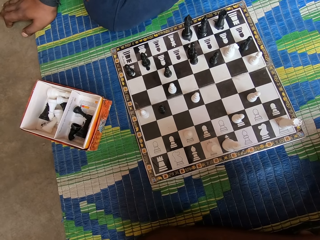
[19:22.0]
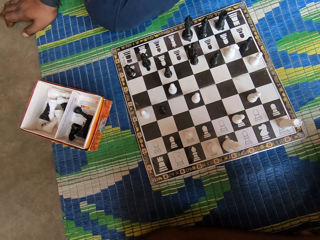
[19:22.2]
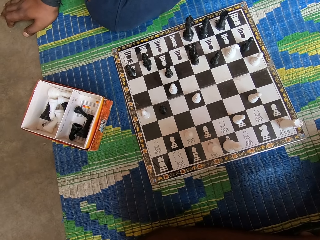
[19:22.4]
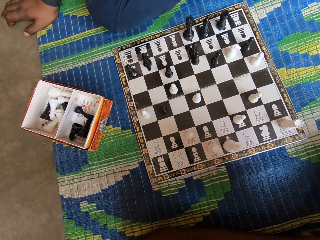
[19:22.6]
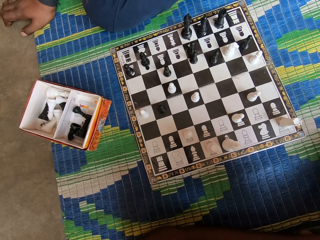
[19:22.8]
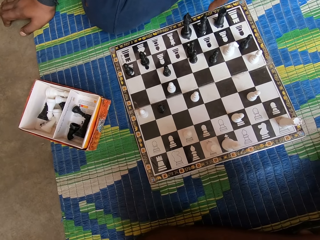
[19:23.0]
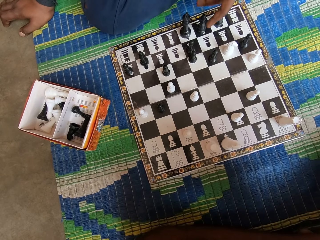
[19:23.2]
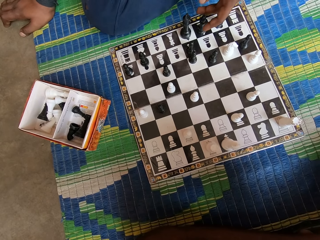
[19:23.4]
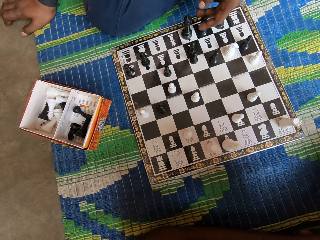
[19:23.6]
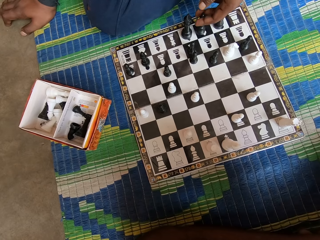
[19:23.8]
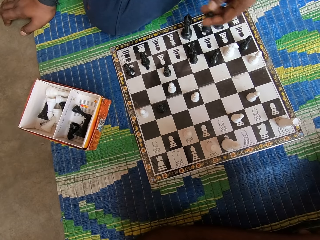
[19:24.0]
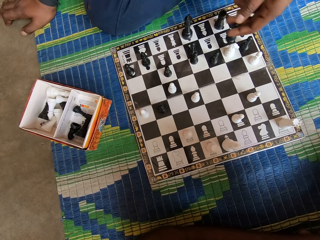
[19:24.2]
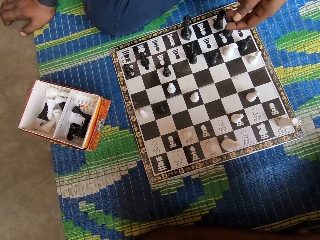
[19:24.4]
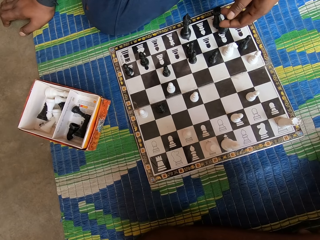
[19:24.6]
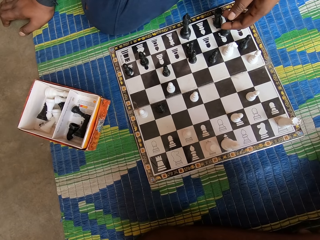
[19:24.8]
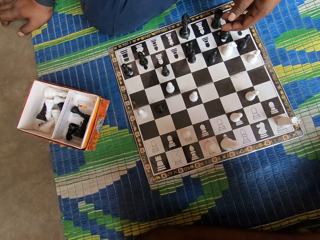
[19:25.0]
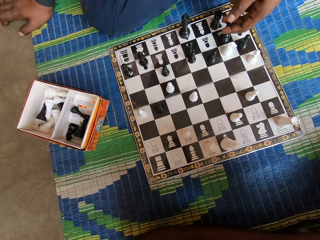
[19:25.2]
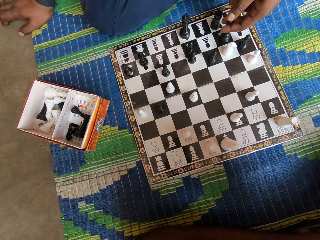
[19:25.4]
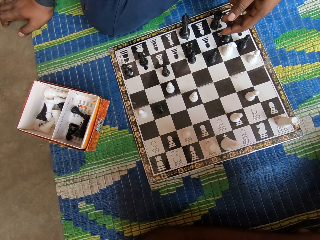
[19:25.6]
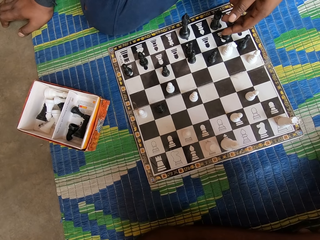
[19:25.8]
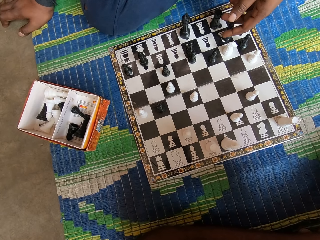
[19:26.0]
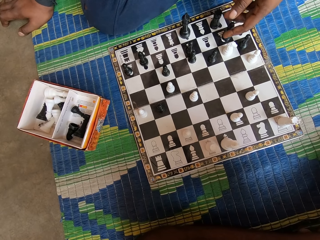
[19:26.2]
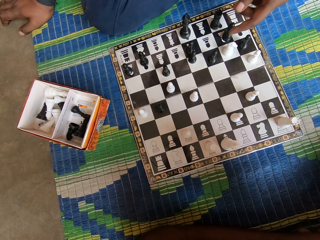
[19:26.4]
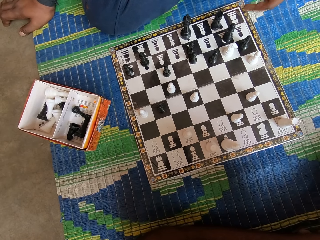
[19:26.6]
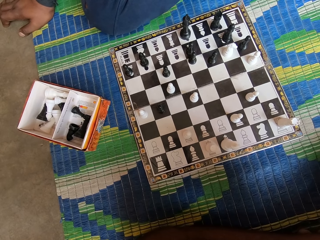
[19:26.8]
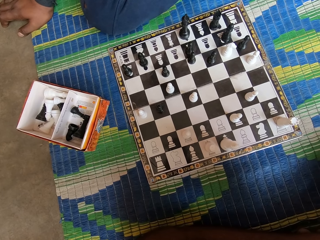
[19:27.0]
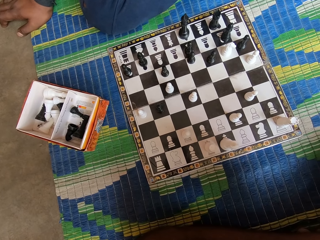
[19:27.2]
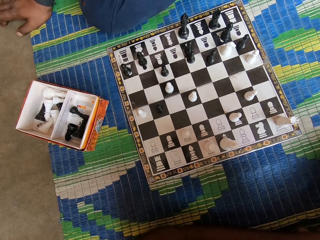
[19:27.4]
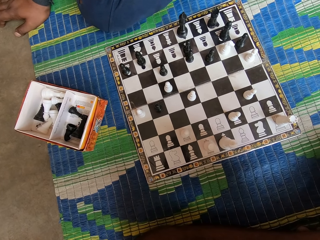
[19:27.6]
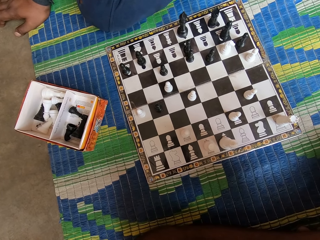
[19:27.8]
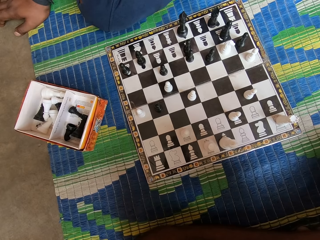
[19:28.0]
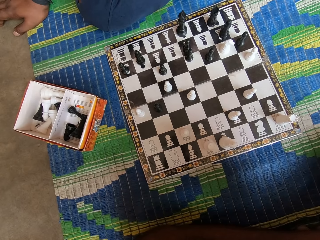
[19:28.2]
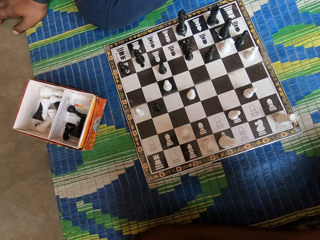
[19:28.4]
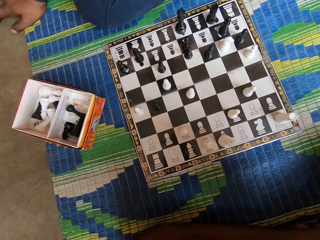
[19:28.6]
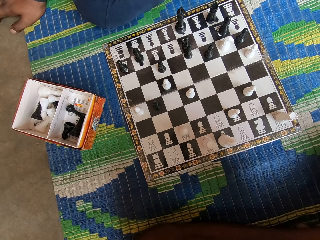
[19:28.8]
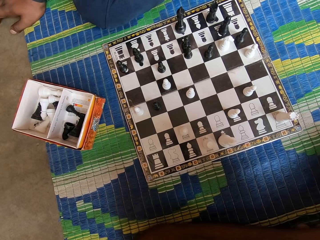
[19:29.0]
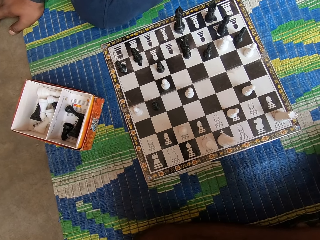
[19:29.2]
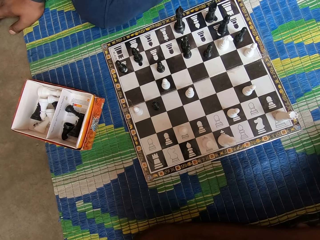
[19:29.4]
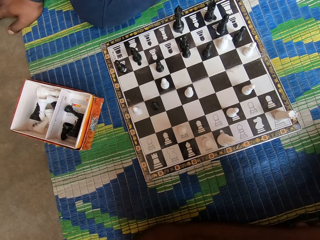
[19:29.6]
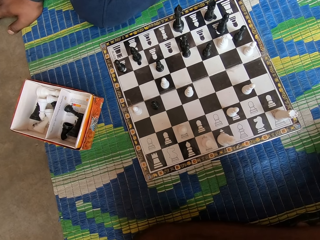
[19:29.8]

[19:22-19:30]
A man moves a chess piece.

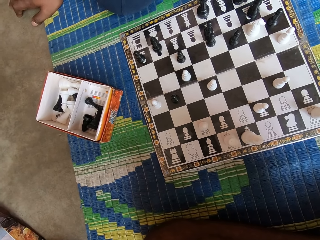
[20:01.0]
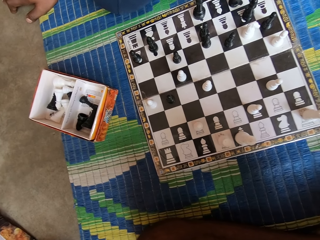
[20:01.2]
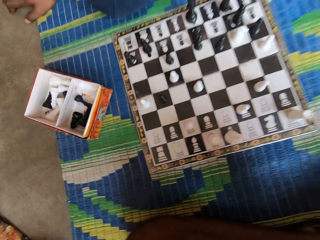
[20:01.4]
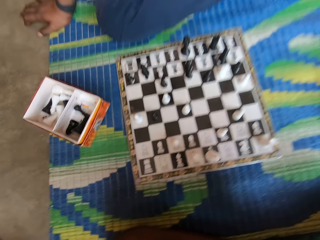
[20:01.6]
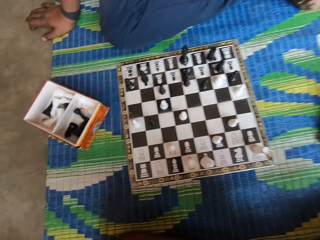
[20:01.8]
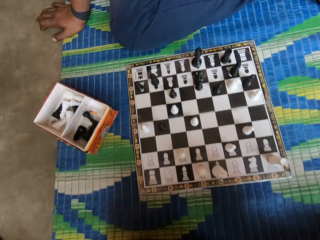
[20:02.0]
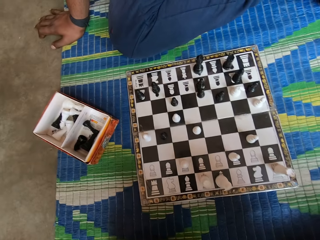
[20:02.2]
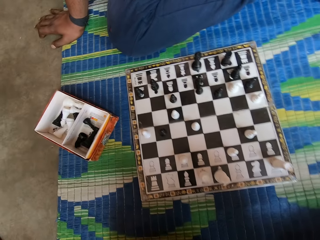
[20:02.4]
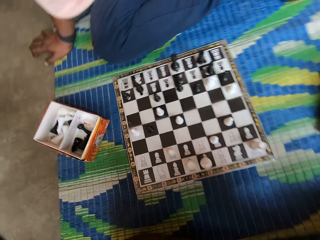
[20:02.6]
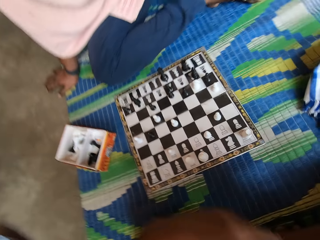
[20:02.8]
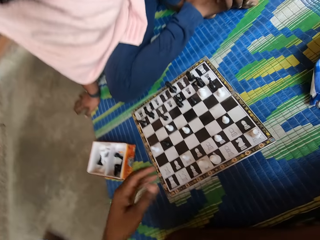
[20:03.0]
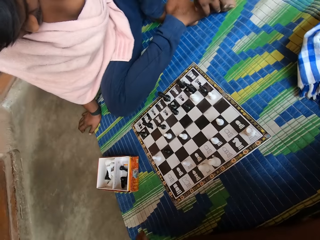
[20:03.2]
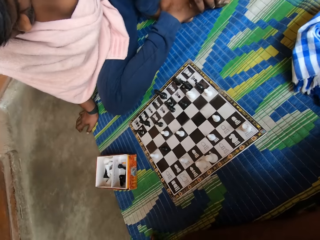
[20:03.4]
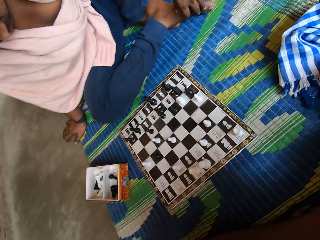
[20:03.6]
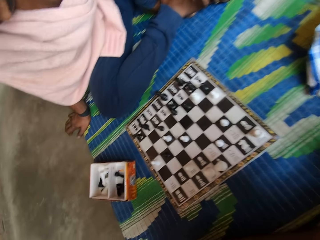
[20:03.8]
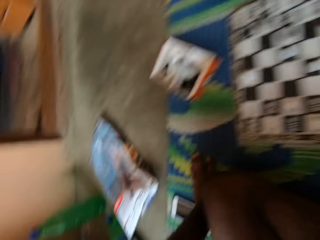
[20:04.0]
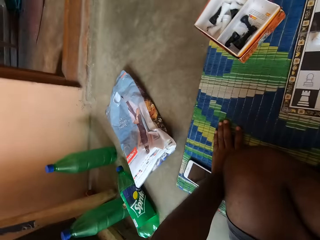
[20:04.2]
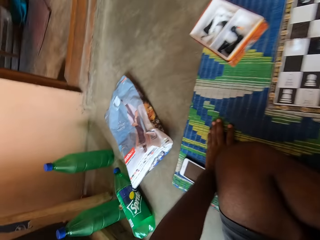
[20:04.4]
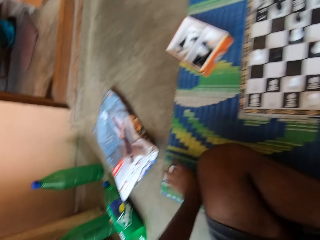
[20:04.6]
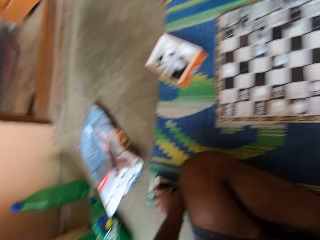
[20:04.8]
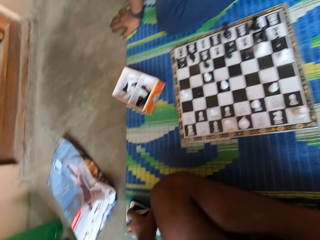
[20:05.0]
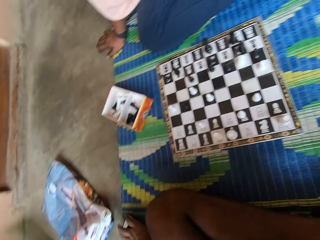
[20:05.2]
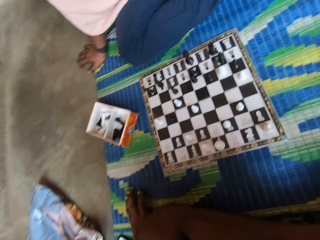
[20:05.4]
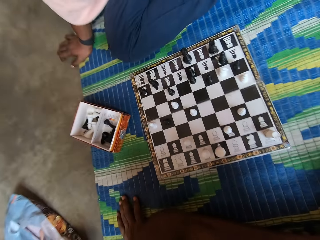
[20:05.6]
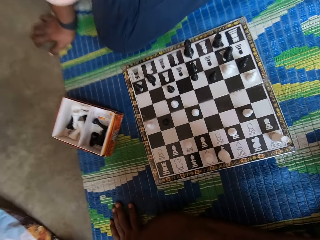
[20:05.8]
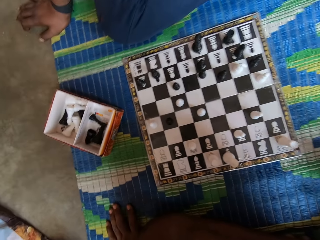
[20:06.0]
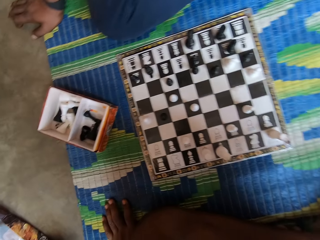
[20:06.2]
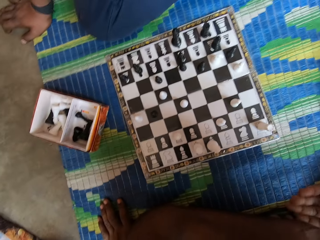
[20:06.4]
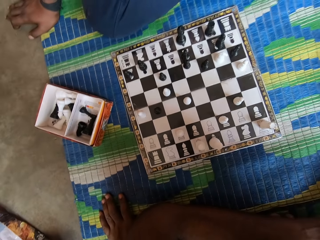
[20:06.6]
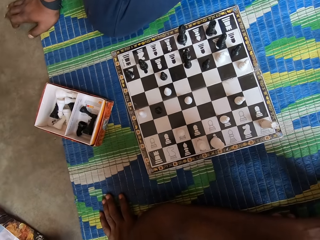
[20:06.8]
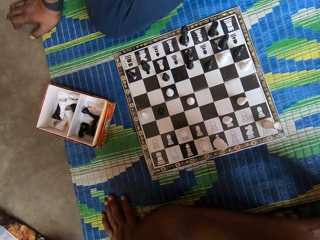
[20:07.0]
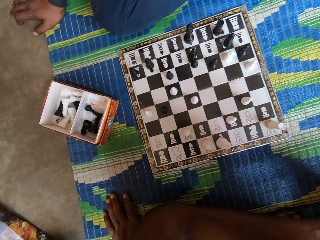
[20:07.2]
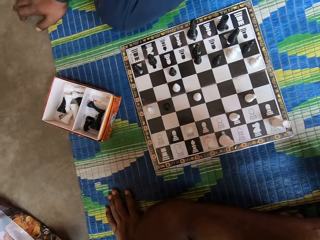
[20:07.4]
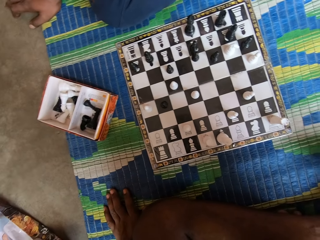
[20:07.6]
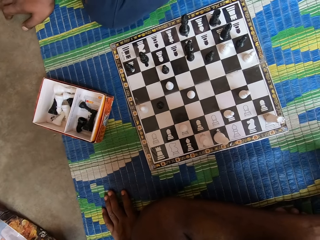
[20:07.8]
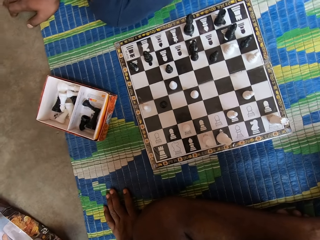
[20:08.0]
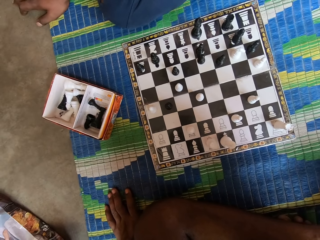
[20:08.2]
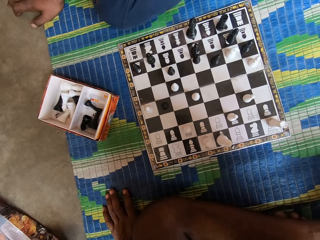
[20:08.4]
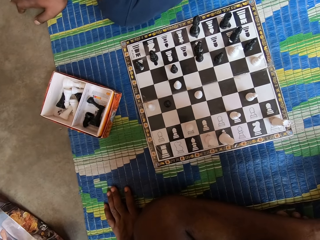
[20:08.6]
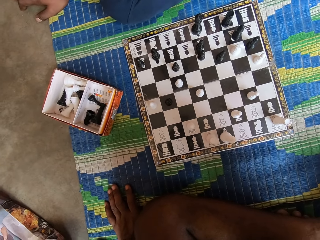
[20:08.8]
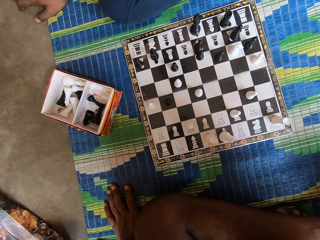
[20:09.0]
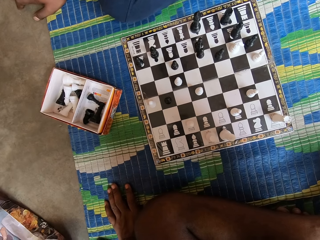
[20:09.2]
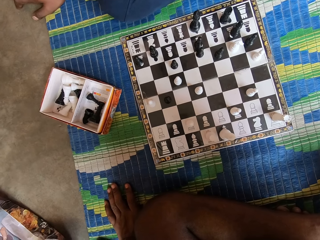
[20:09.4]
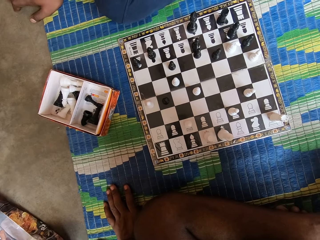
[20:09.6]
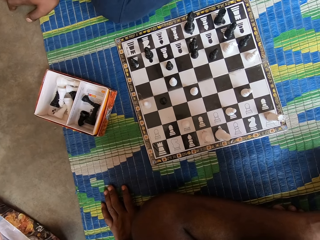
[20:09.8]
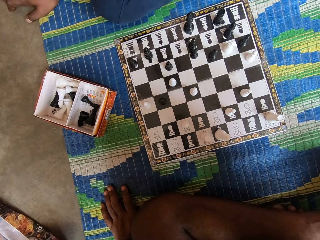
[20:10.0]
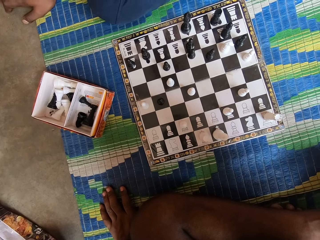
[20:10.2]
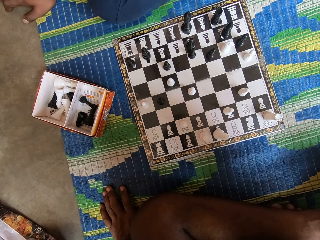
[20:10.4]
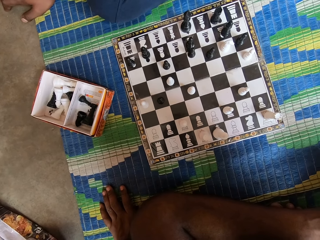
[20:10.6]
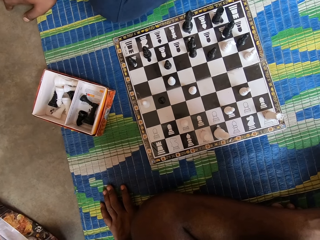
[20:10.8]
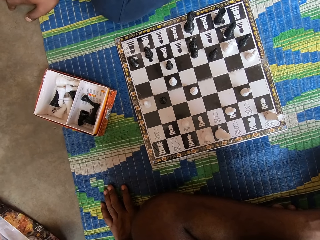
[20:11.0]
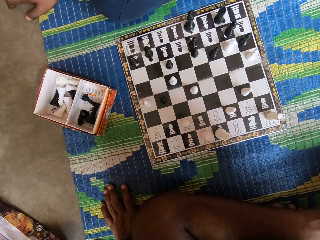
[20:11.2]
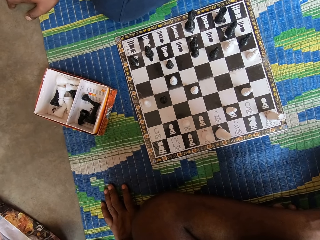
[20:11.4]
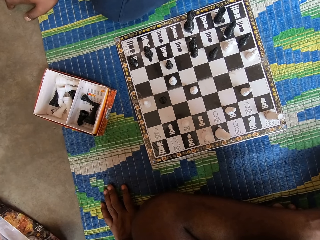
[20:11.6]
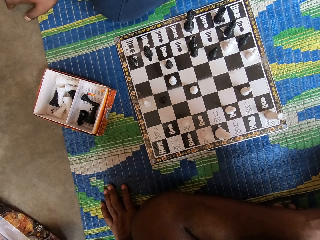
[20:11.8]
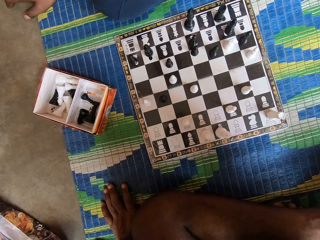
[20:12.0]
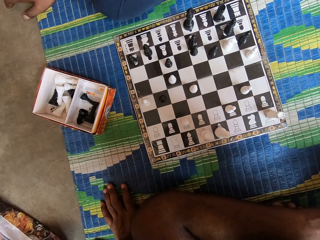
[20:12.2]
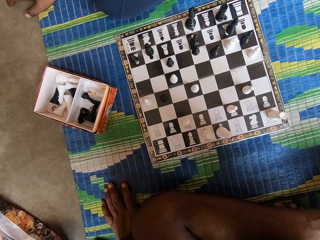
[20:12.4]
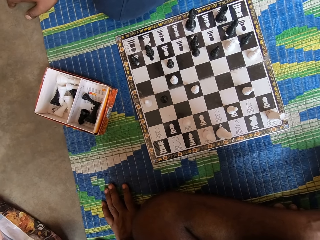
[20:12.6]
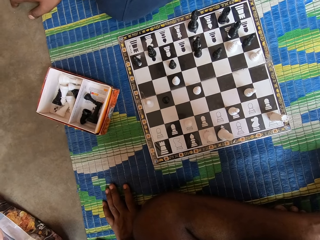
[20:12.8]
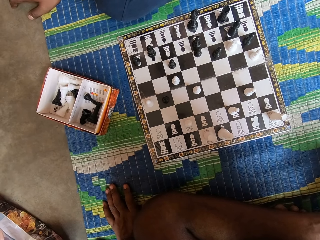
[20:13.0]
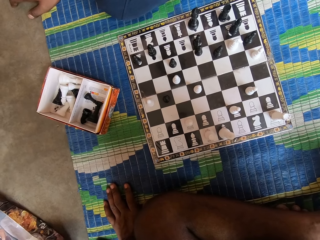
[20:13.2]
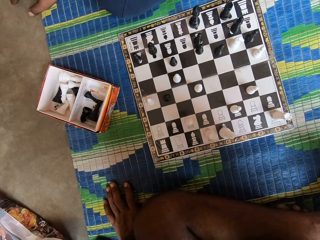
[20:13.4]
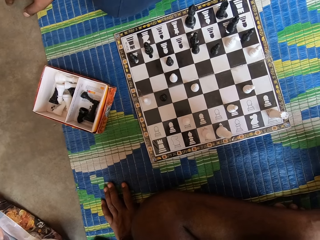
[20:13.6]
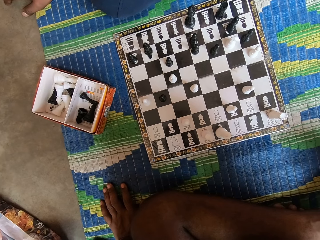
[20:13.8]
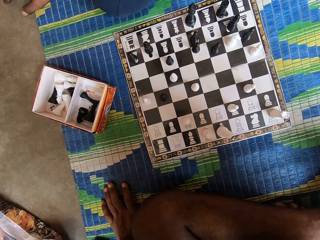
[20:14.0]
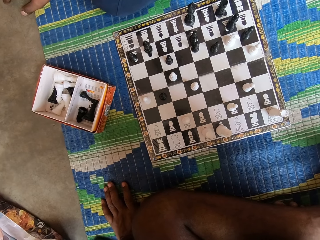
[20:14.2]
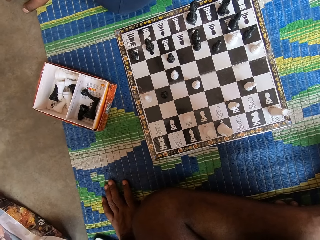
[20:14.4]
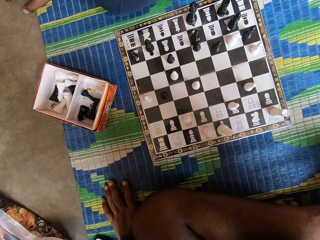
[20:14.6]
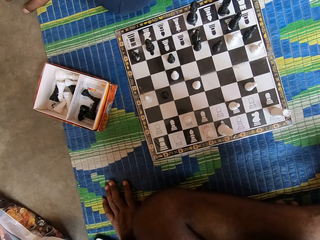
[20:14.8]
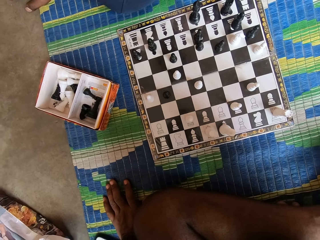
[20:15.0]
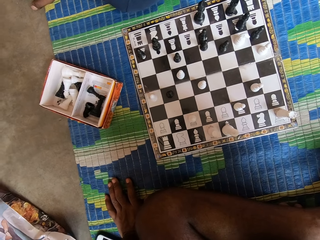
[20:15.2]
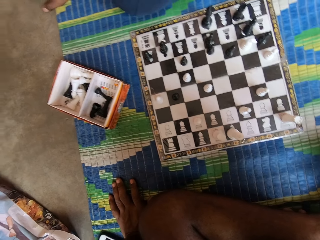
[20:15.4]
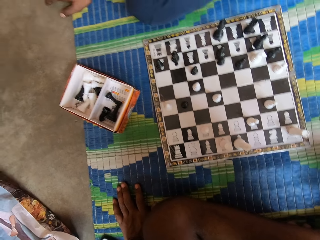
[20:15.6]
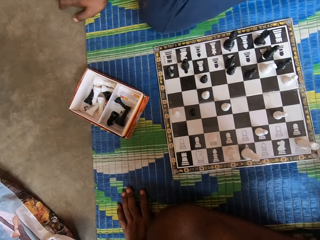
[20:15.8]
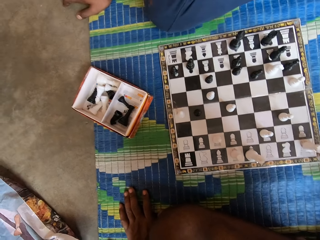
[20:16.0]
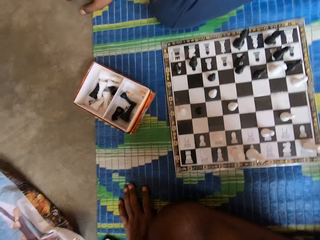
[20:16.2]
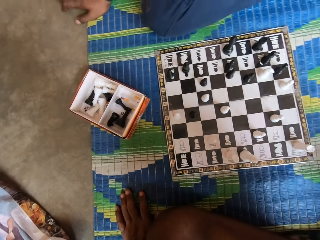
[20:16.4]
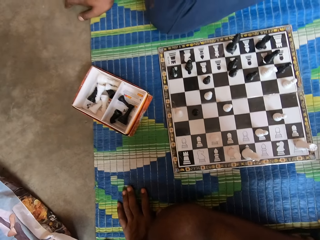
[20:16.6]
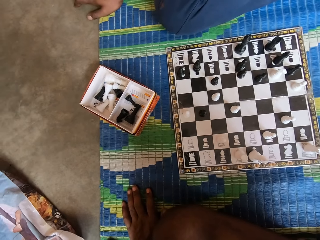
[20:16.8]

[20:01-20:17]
The camera wearer moves his hand. He talks. He touches the mat.
